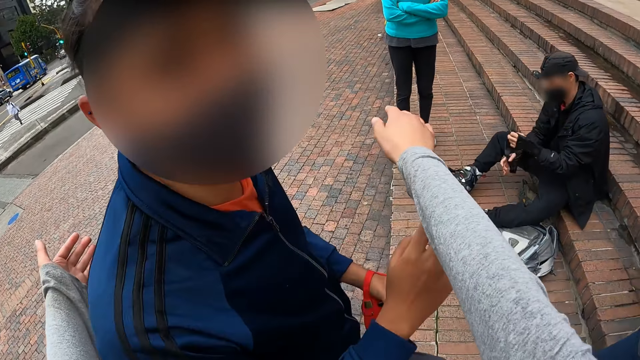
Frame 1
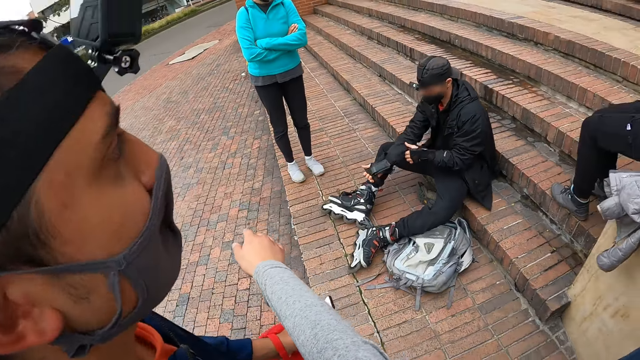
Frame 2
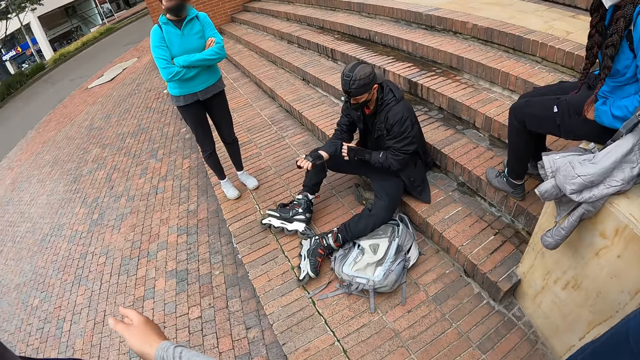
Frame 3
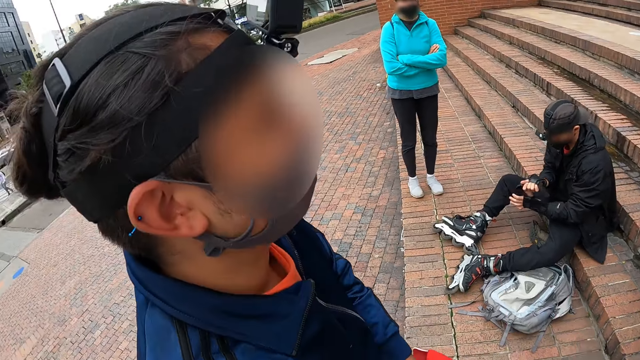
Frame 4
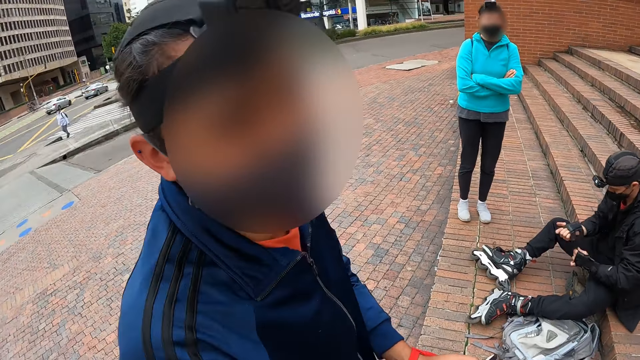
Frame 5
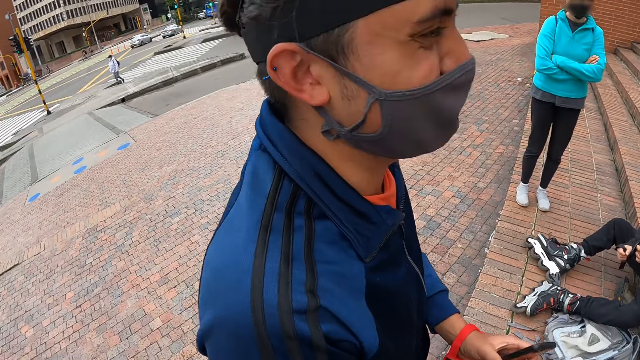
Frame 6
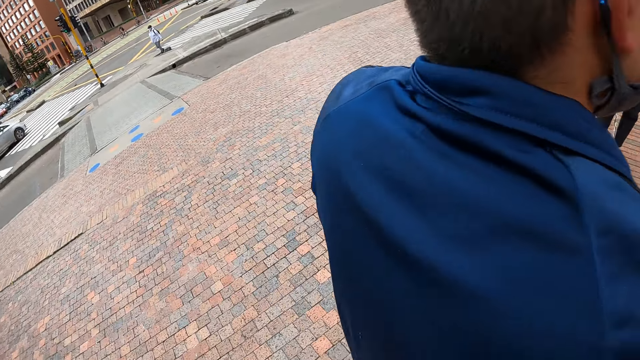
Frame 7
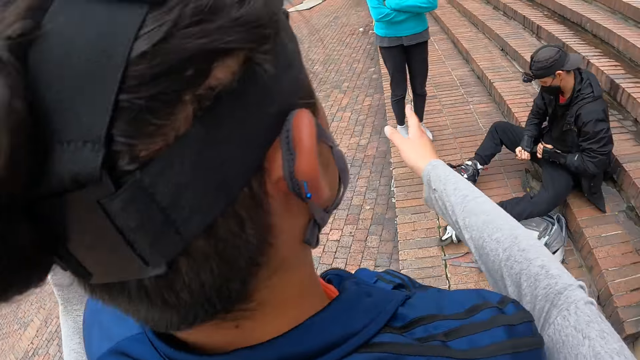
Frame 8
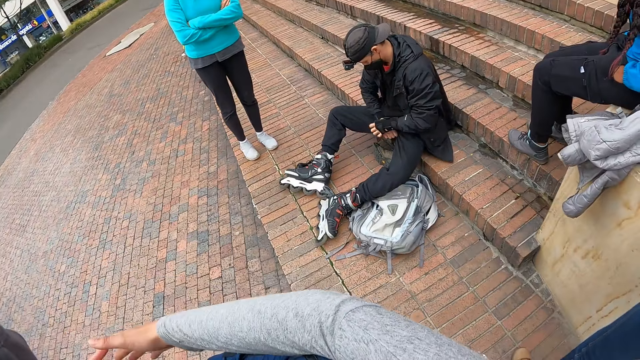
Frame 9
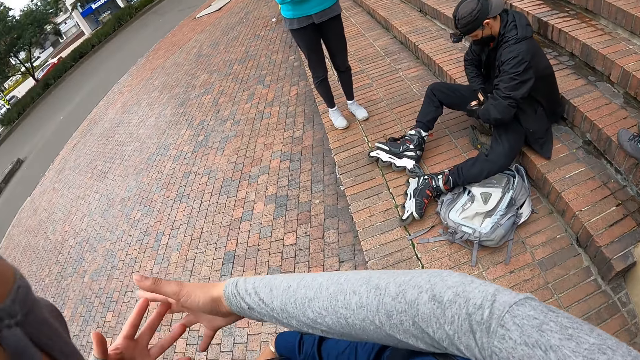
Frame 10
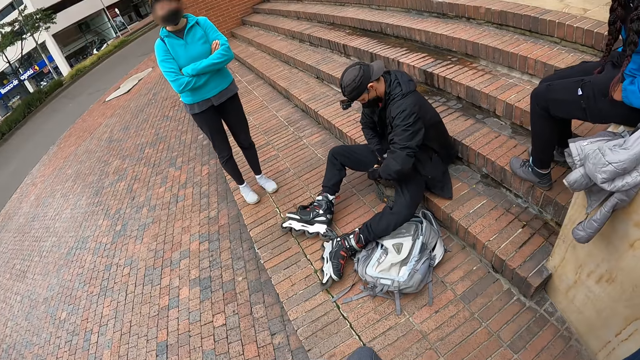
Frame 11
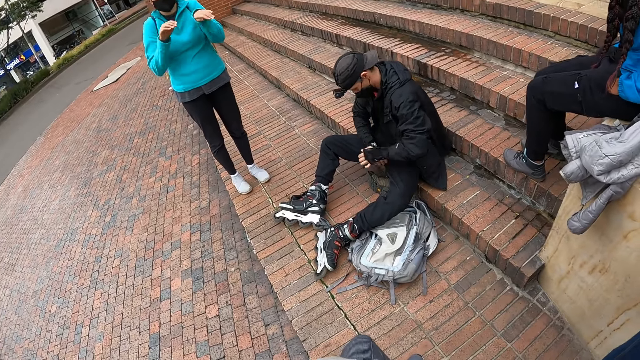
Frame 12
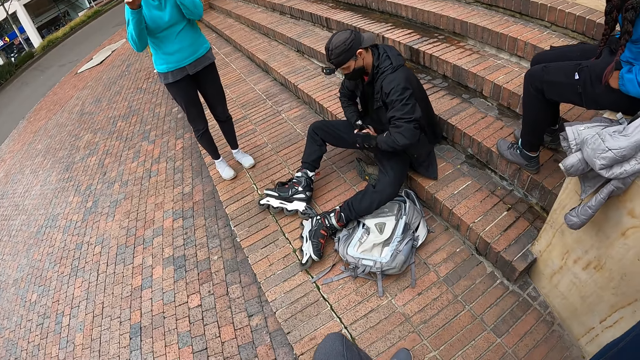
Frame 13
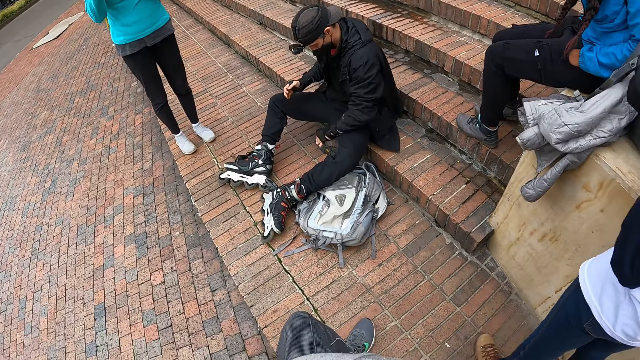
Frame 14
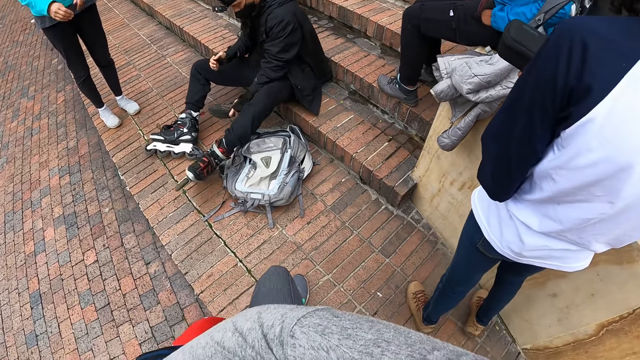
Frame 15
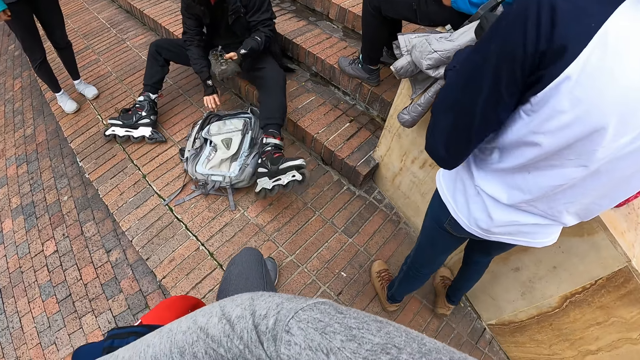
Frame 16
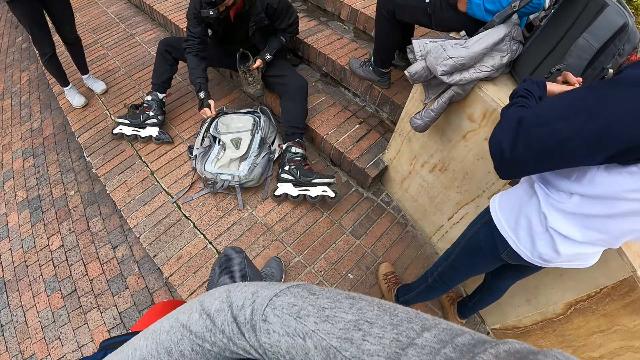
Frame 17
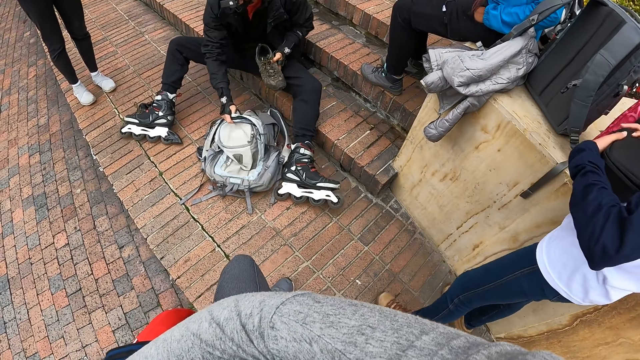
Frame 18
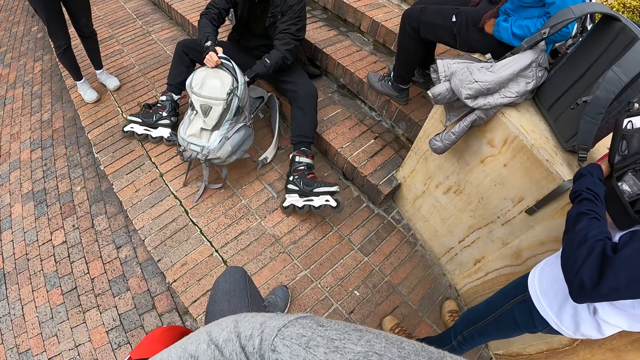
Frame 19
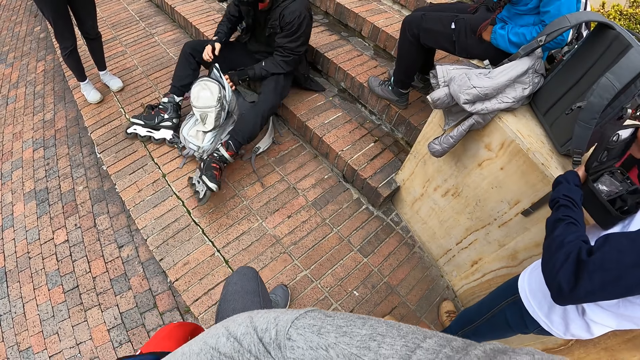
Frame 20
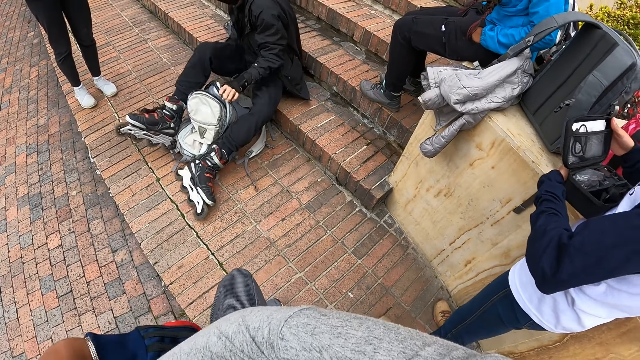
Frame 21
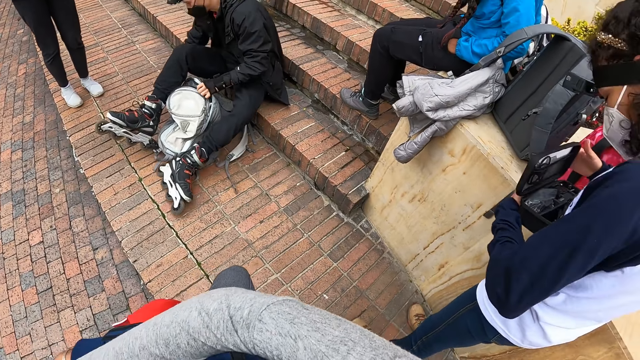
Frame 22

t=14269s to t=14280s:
A man wears the glove. The camera wearer hugs another man. The first man wears a wrist pad on his right hand with his left hand. He picks the right shoe on the ground with his left hand. He opens the bag with his right hand. He lifts the backpack. He puts the shoe inside the bag with his left hand.

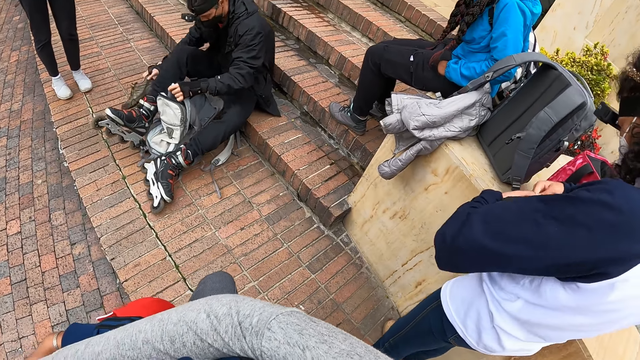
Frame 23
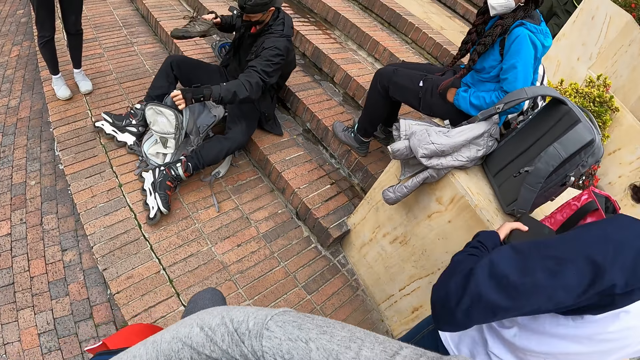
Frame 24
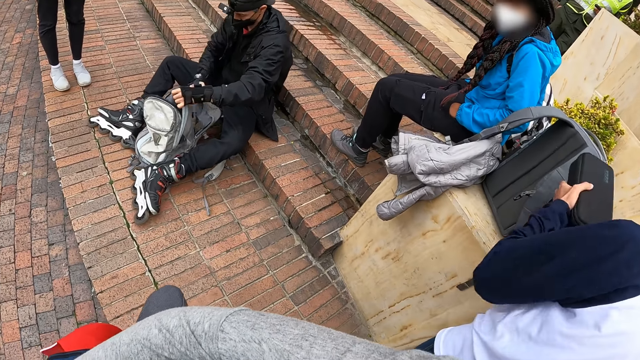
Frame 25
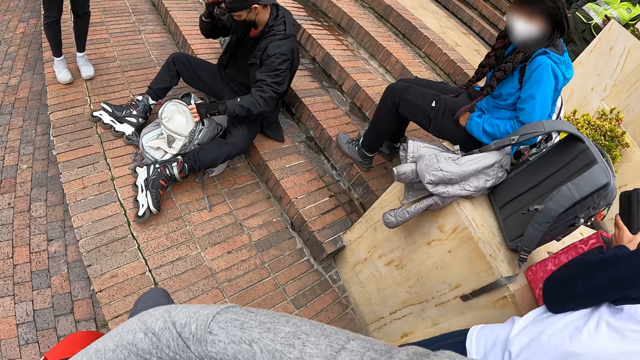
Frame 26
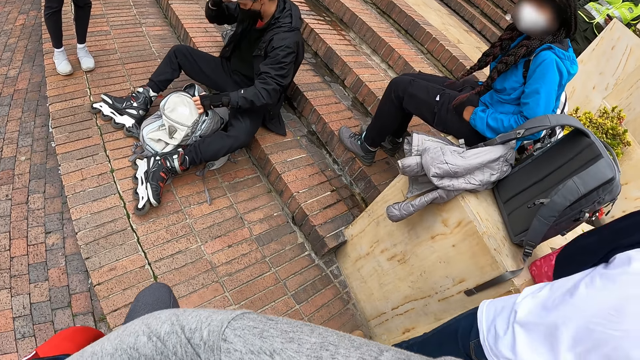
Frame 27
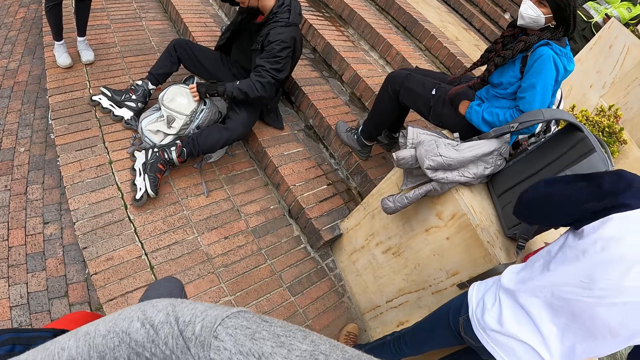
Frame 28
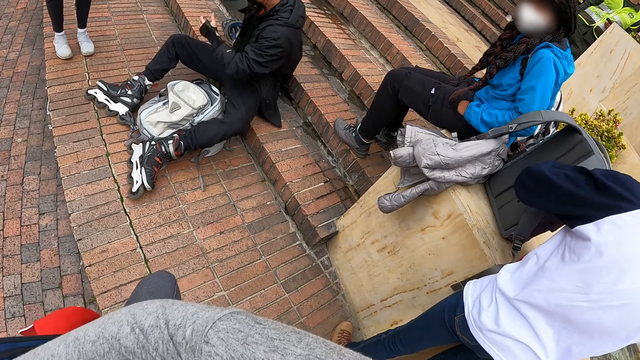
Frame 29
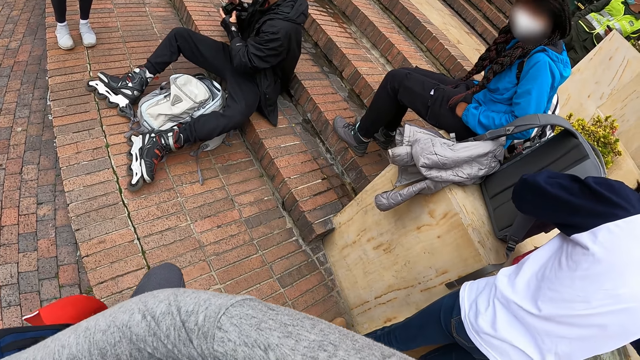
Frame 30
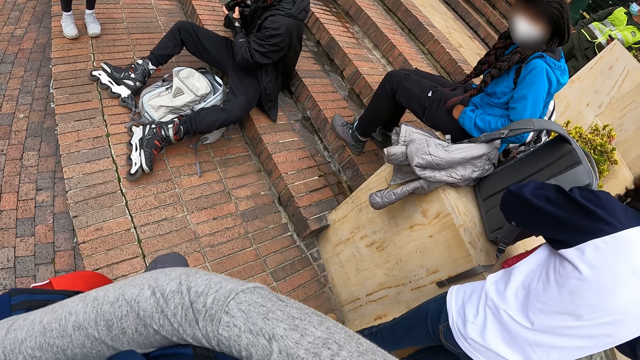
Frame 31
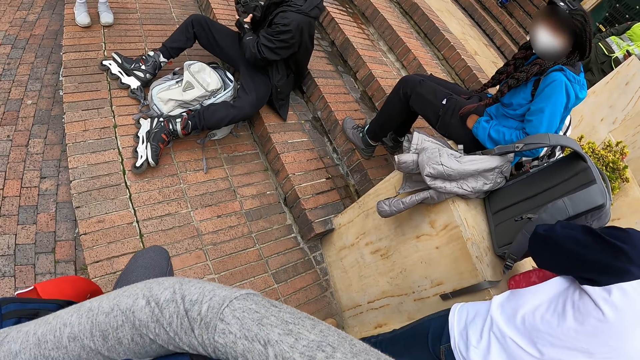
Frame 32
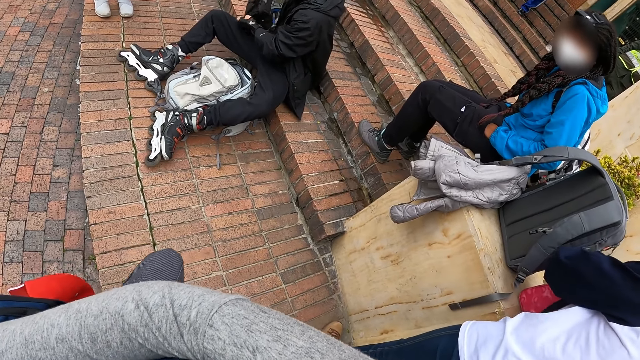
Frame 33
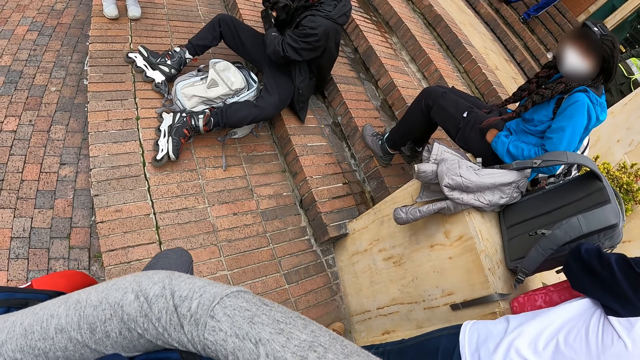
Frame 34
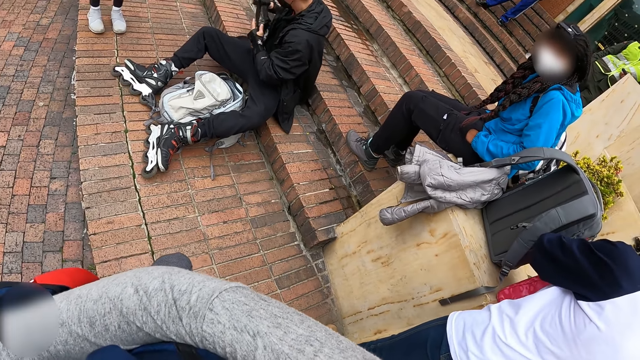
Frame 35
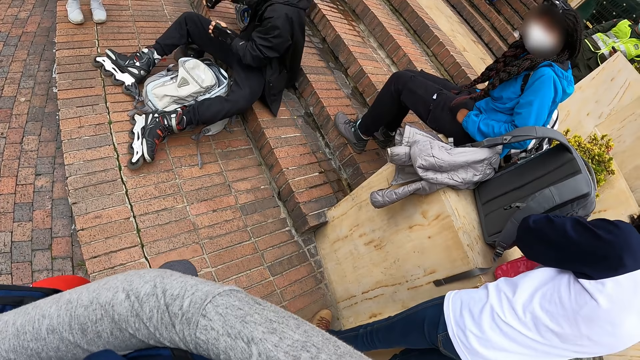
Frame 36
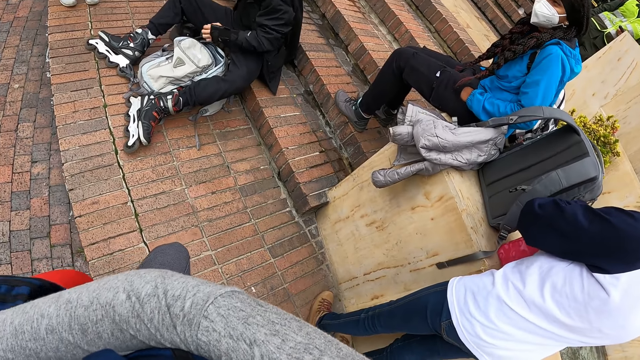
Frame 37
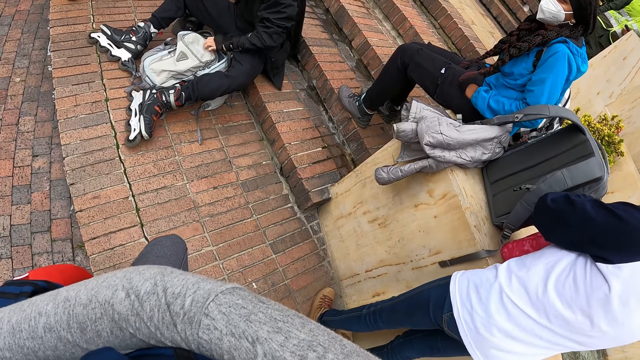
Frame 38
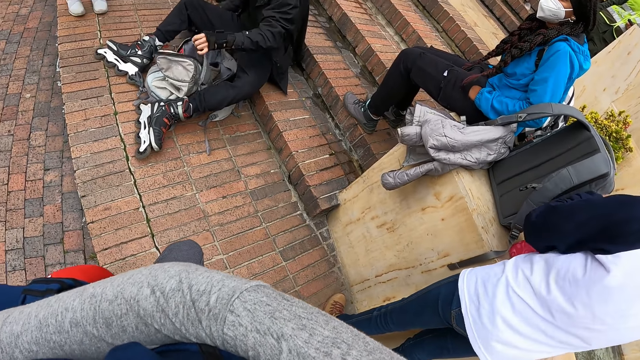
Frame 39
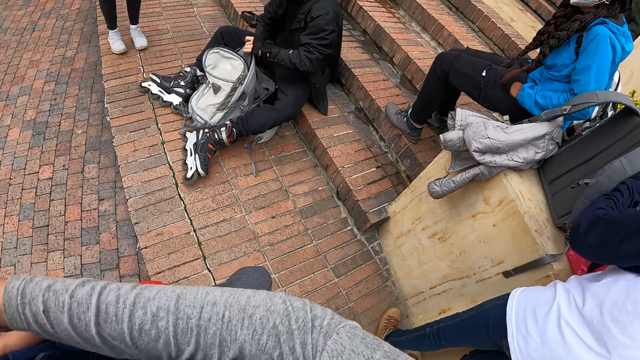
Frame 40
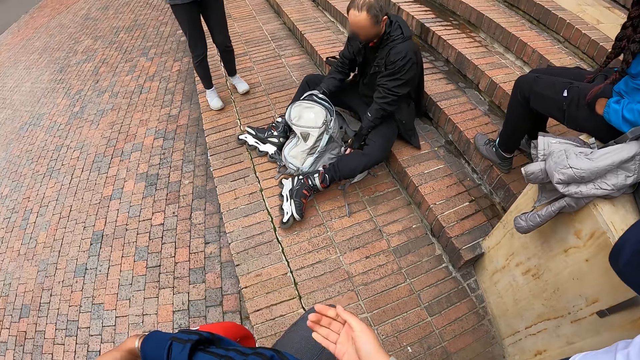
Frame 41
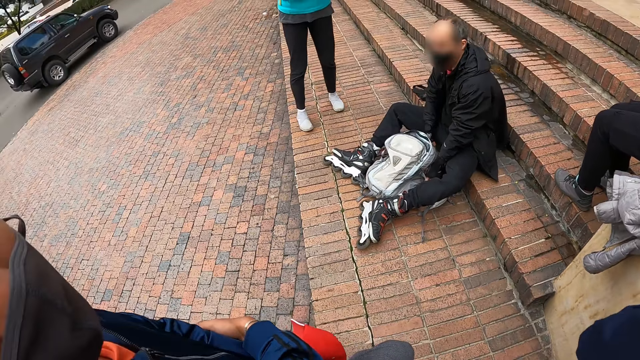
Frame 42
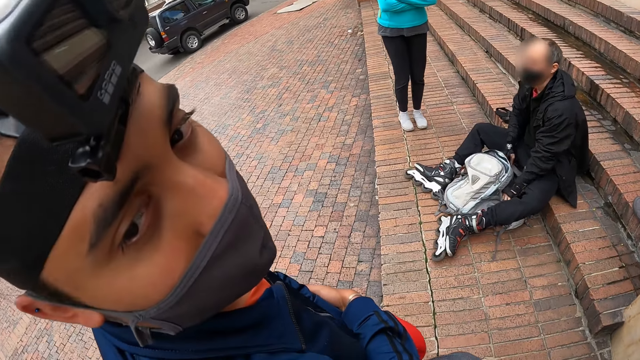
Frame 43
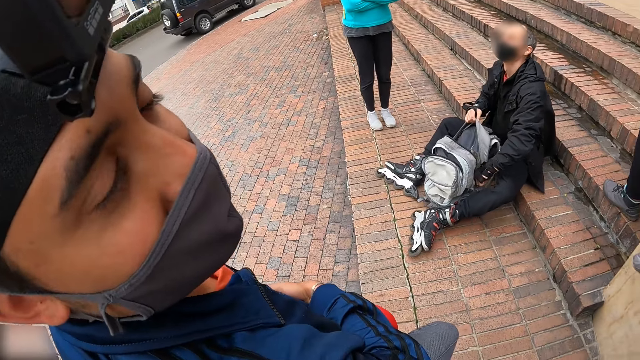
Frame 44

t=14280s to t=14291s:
A man picks the left shoe on the ground with his right hand. He puts the left shoe inside the bag with his right hand. He removes his cap and the camera with his right hand. He turns off the camera on his cap with both hands. He removes the camera on the cap with both hands. He drops the camera on the staircase with his right hand. He opens the bag with his left hand. He picks the cap on the ground with his right hand. He lifts the backpack. He puts the cap in the bag with his right hand.
